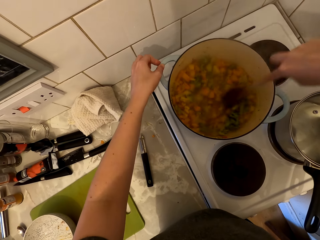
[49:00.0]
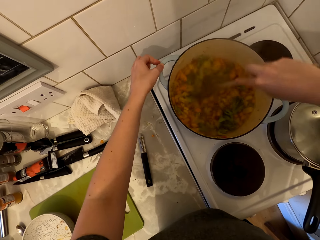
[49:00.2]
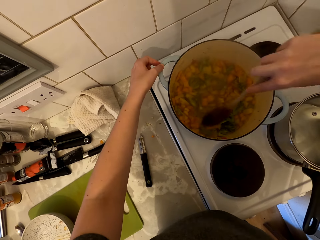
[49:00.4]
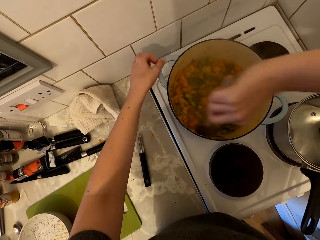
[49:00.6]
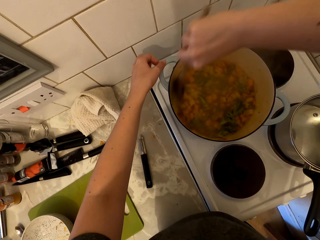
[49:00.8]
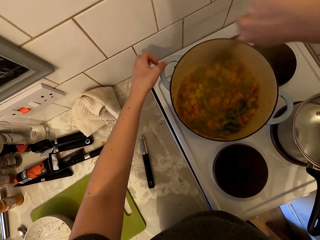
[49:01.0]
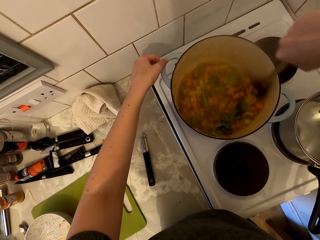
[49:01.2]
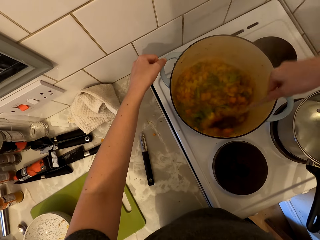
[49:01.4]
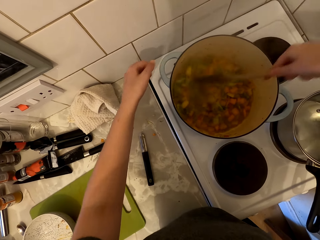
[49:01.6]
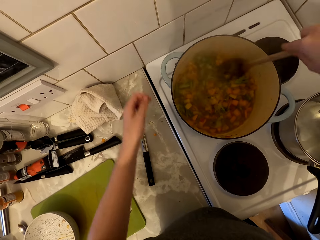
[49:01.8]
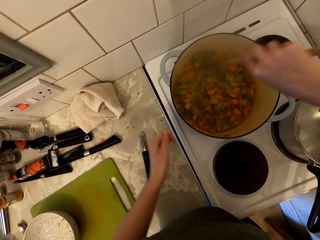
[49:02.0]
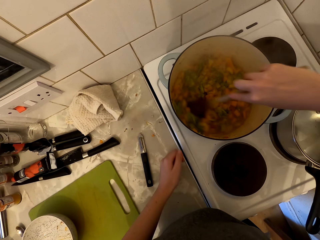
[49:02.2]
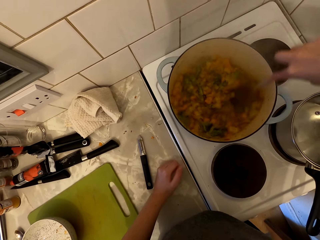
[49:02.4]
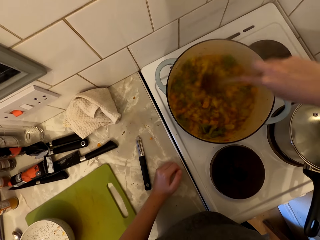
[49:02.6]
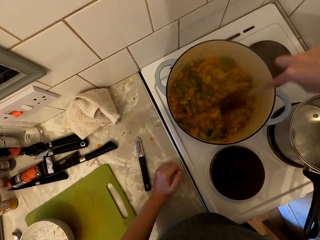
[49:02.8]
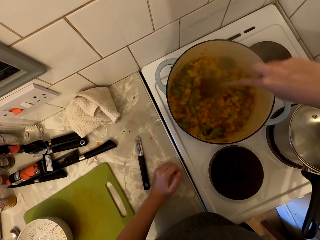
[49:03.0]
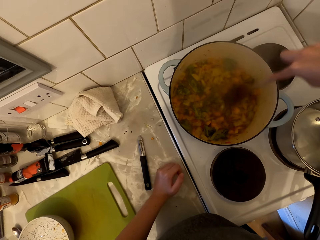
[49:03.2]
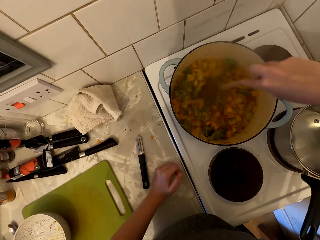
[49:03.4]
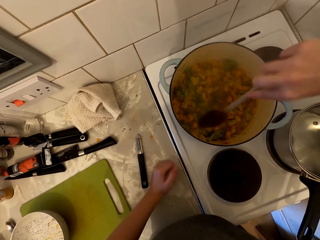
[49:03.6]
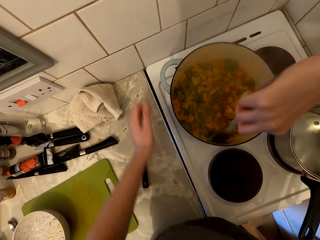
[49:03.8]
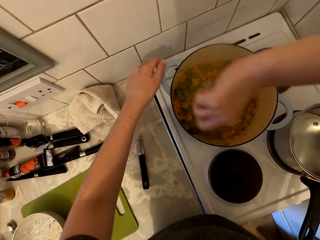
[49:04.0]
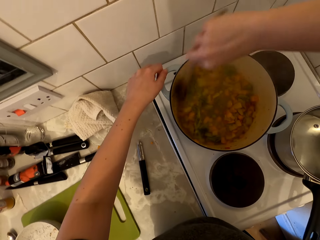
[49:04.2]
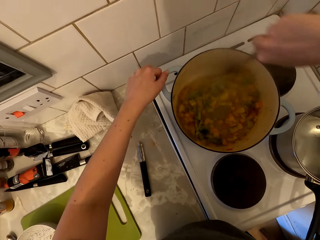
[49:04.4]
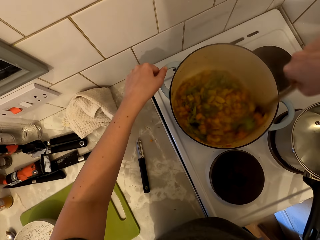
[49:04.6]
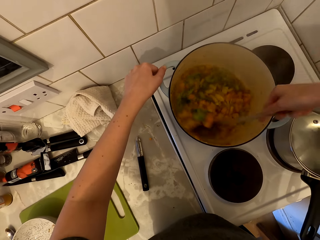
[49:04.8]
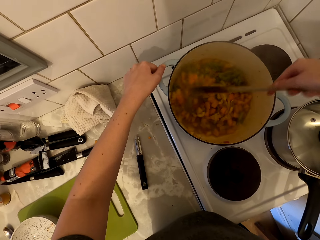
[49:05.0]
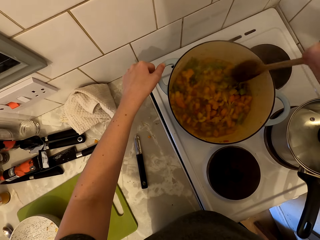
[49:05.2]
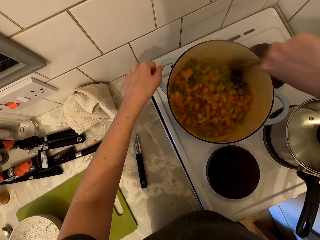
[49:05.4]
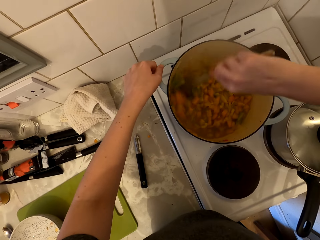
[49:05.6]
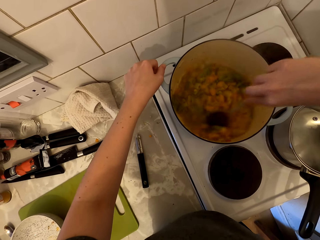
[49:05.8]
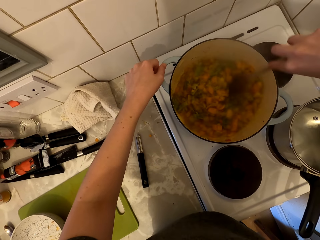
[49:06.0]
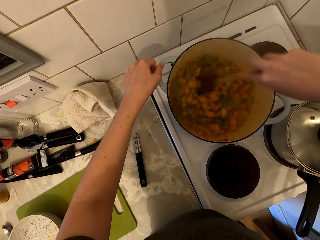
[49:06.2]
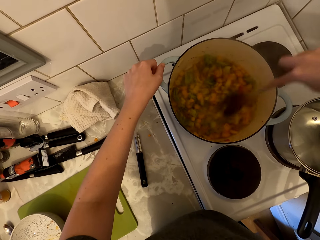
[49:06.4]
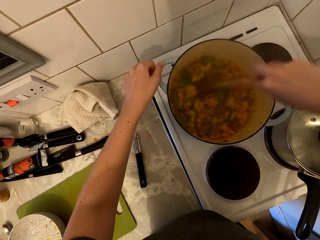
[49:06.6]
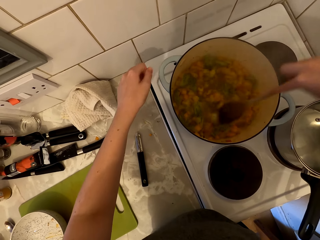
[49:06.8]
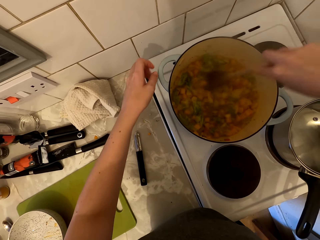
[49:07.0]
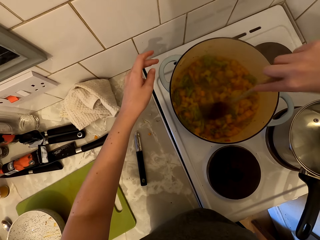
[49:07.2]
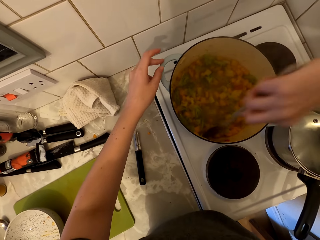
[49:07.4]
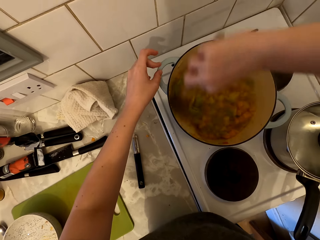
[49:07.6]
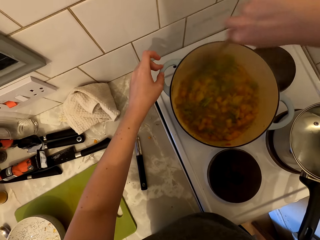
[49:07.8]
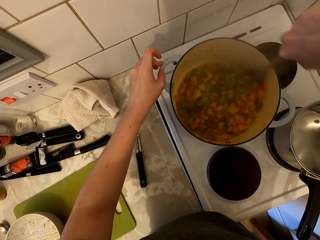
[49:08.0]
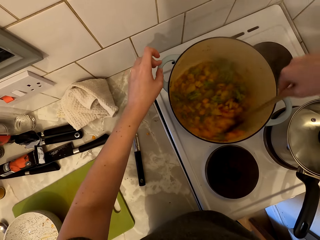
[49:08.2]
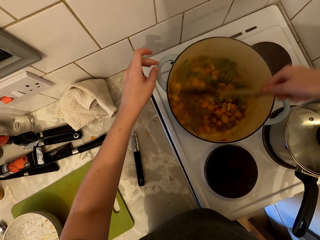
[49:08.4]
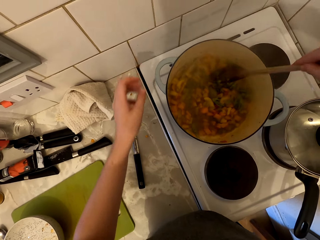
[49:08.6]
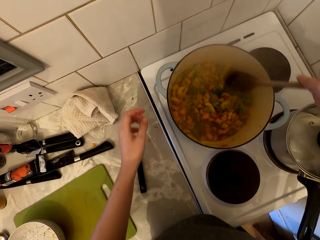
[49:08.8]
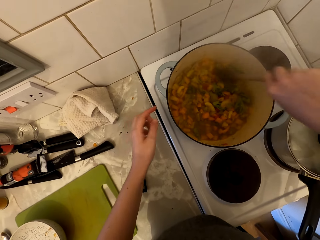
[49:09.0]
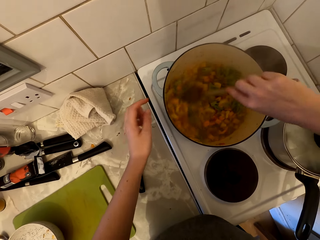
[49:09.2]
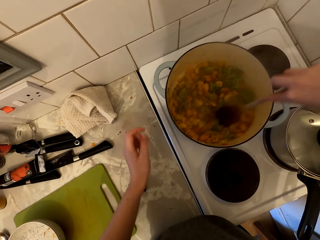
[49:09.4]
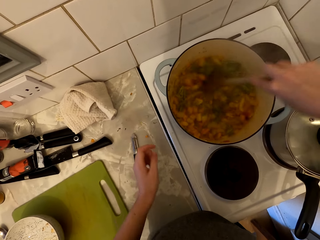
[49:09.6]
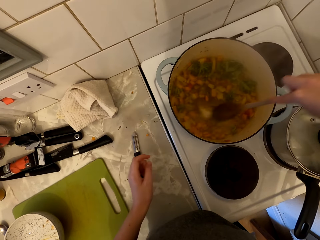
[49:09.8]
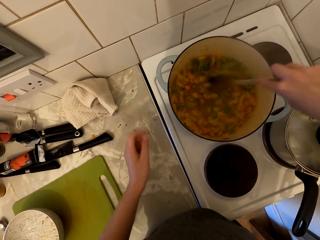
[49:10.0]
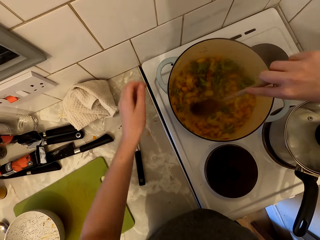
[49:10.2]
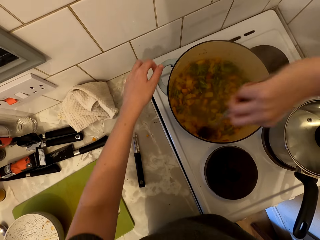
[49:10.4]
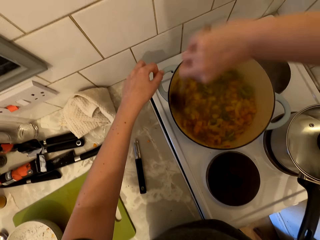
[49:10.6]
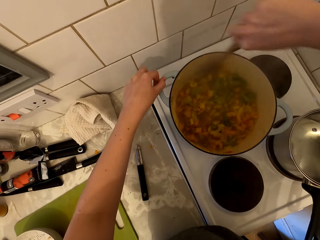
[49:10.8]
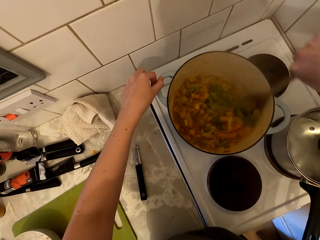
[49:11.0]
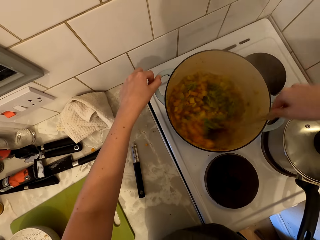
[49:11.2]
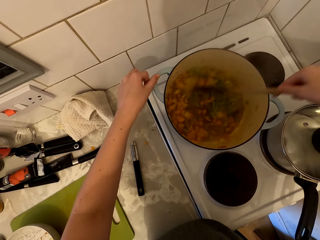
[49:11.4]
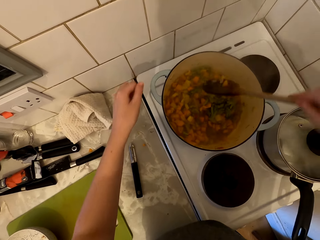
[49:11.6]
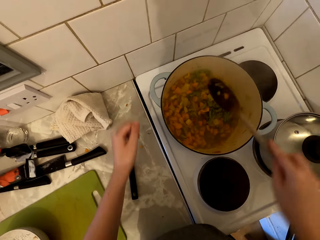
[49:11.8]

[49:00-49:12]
The camera wearer stirs the food and removes the hand from the cooking pan handle. They stir the food and touch the cooking pan handle. They stir the food and remove the hand from the cooking pan handle. They stir the food and touch the cooking pan handle.

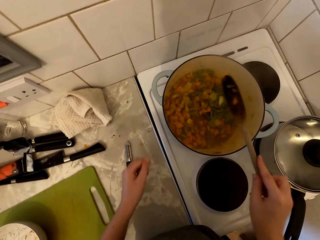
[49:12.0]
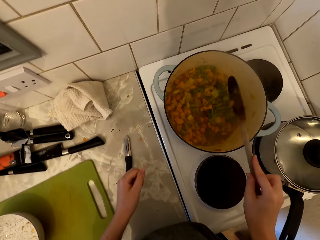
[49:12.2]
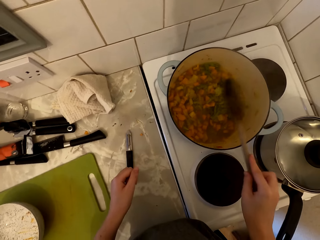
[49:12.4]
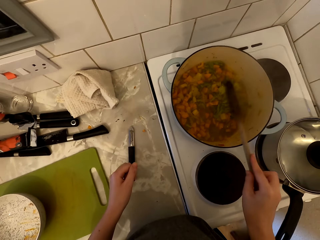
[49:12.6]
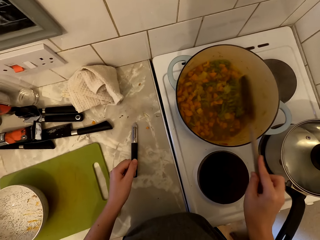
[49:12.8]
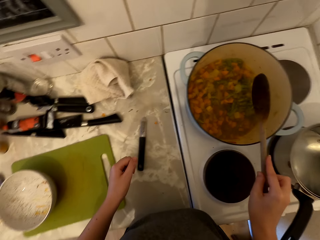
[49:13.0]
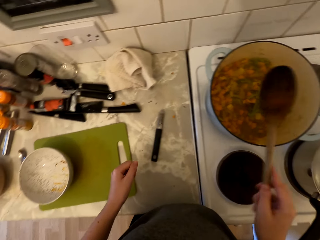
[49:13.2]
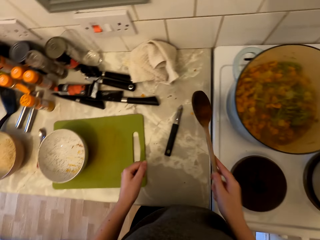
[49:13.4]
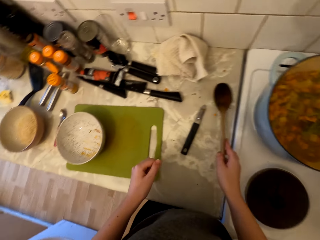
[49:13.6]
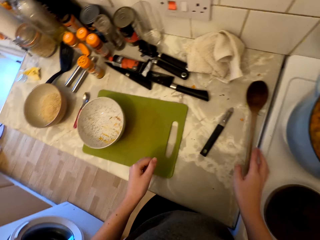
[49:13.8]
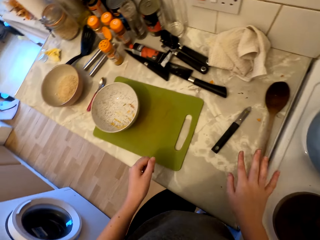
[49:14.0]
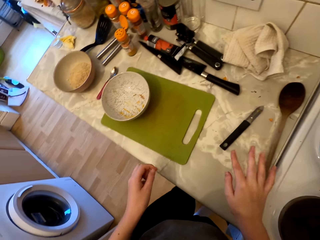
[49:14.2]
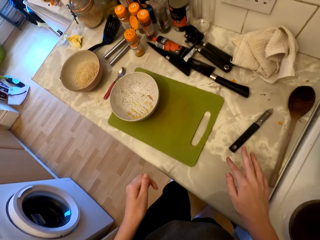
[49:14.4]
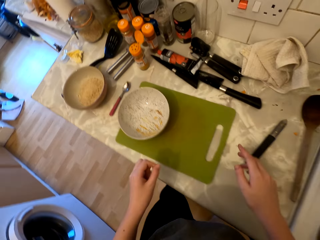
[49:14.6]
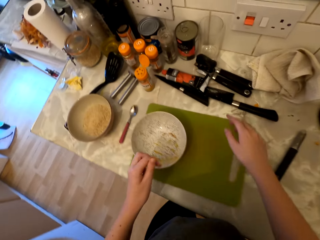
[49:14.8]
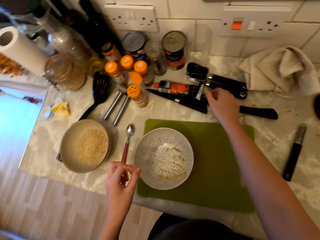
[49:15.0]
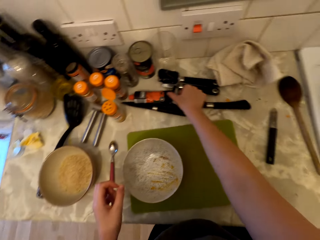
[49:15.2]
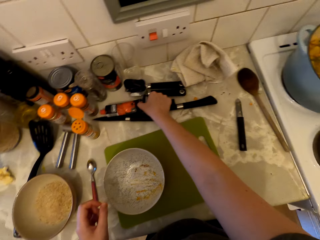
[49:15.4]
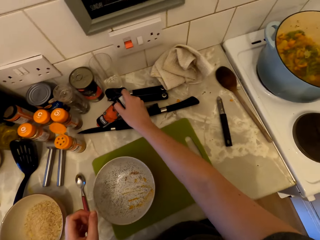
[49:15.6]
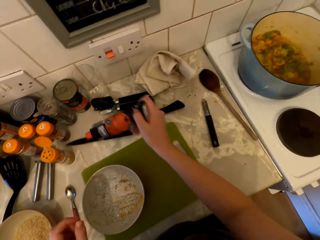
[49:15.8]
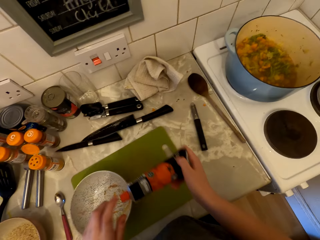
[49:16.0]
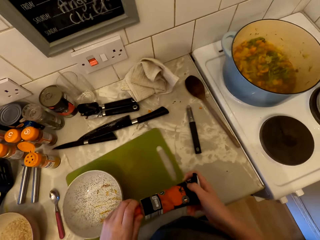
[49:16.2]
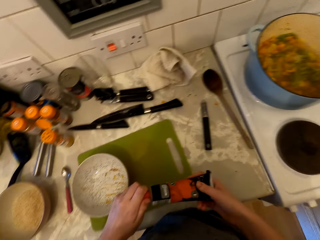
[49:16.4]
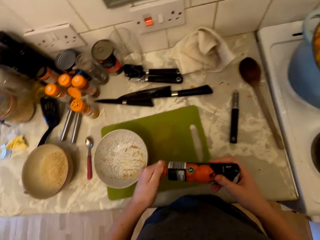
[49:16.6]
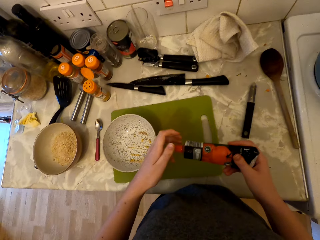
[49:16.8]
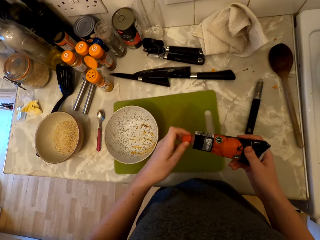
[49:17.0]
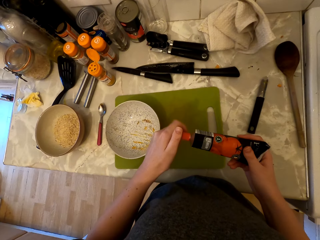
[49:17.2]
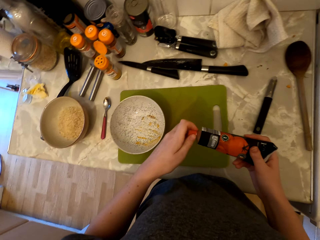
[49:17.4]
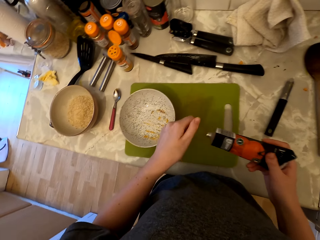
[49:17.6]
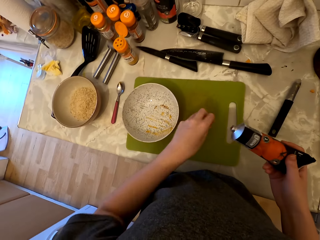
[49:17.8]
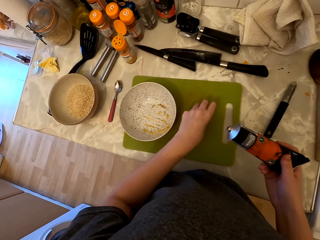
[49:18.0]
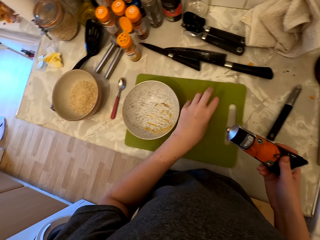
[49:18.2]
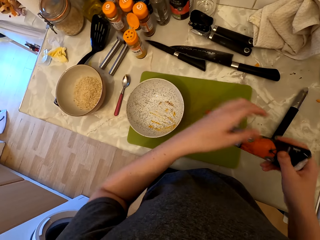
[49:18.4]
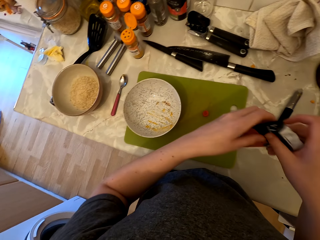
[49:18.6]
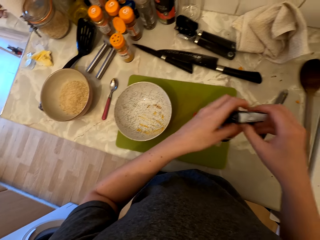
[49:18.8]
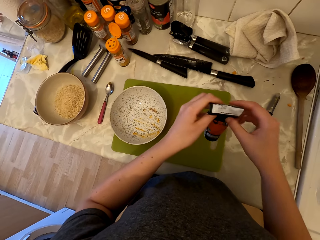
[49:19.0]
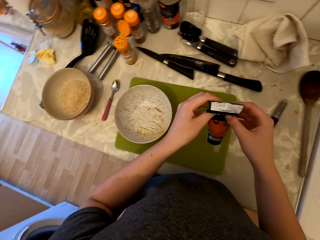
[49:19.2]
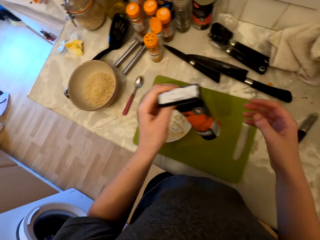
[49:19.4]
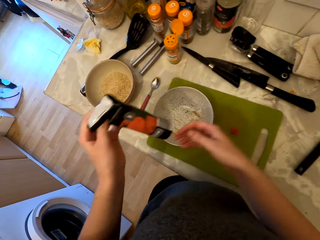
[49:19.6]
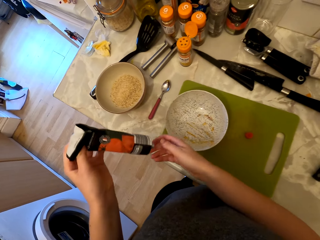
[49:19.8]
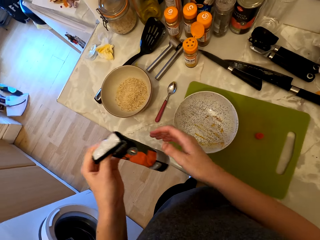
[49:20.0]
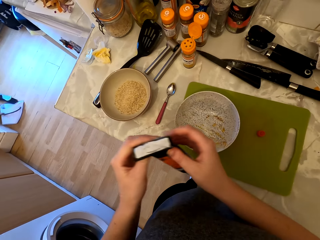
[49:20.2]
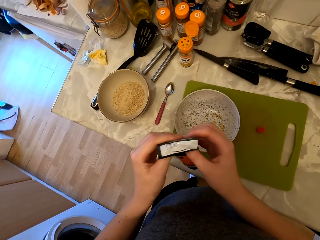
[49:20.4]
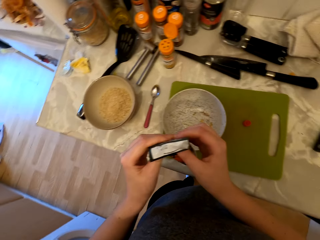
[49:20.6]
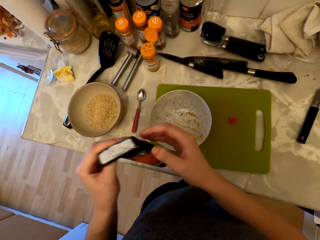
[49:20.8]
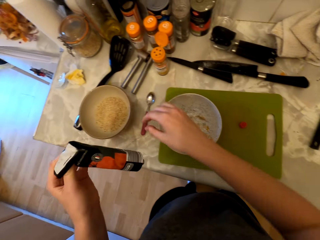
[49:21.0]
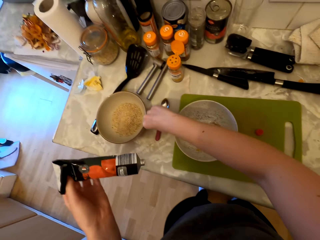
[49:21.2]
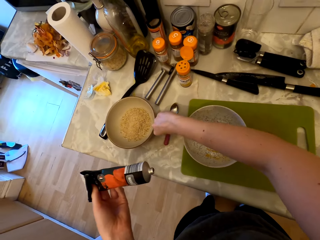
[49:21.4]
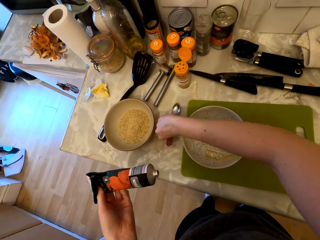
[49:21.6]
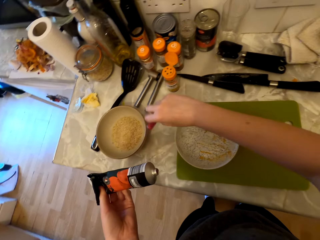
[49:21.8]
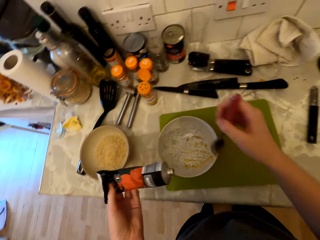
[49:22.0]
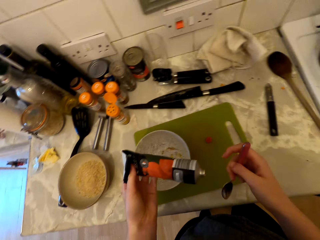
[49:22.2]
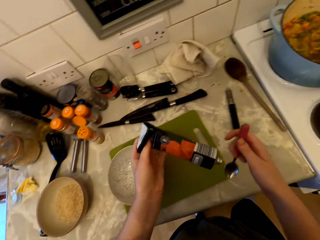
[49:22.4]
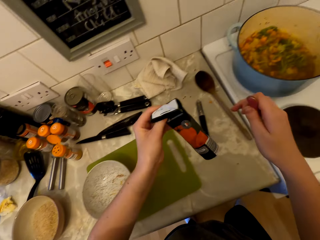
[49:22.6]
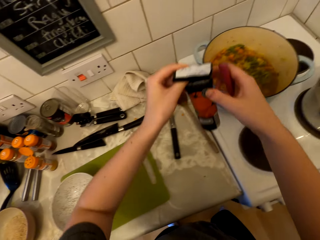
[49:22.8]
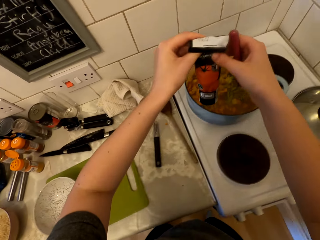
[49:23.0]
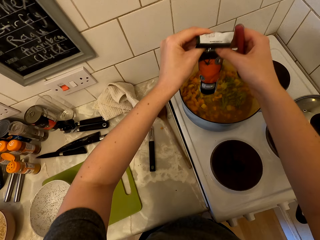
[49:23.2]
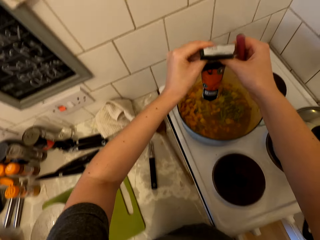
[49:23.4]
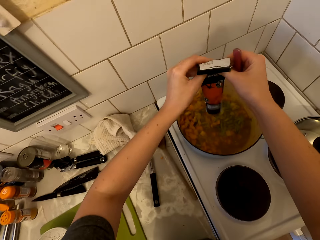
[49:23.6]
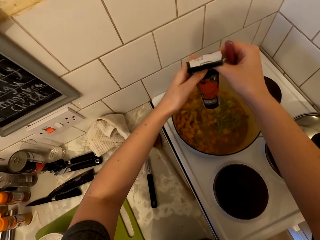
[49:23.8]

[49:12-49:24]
The camera wearer stirs the food and removes the hand from the cooking pan handle. They hit the cooking pan with the cooking stick. They put the cooking stick on the countertop. They pick up the tomato paste tube. They open the tomato paste tube. They put the cap on the countertop. They pick up the spoon.
